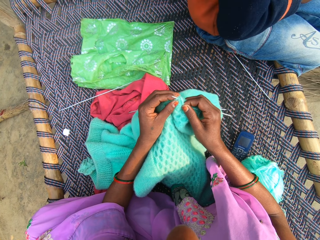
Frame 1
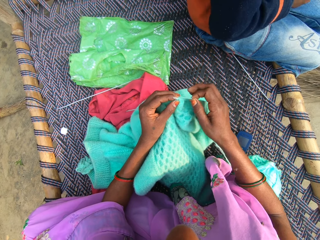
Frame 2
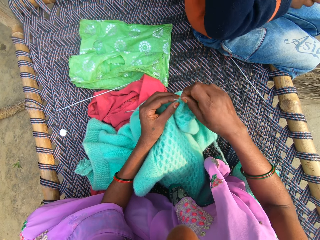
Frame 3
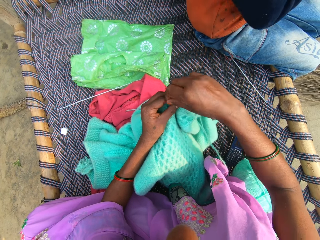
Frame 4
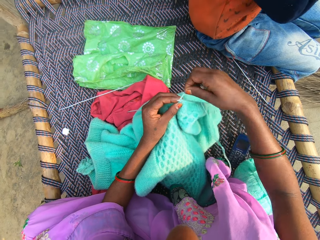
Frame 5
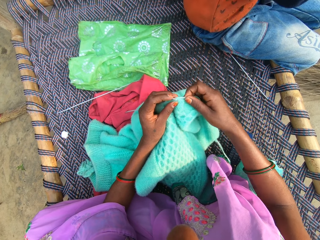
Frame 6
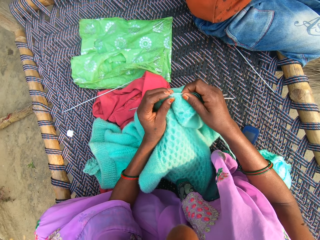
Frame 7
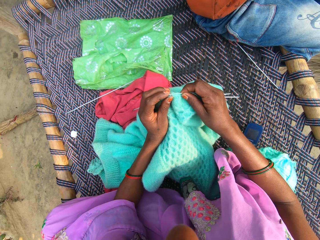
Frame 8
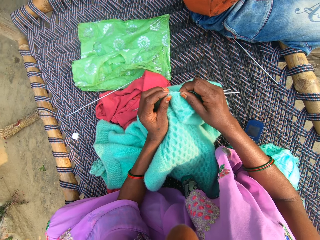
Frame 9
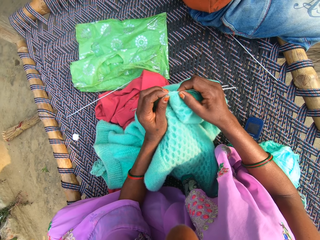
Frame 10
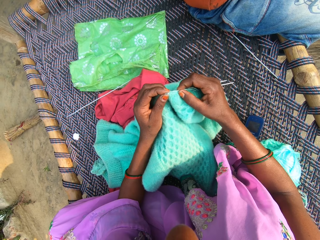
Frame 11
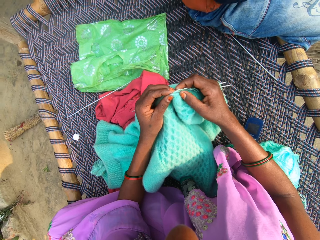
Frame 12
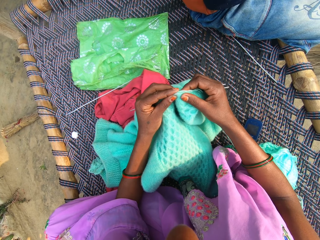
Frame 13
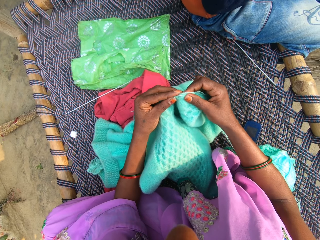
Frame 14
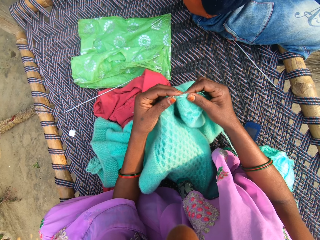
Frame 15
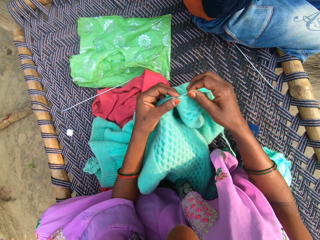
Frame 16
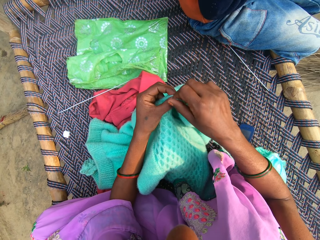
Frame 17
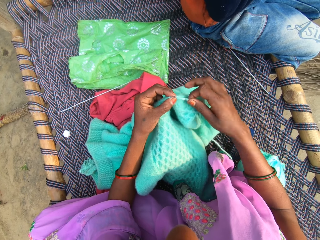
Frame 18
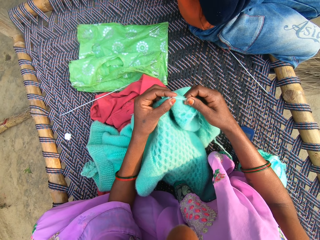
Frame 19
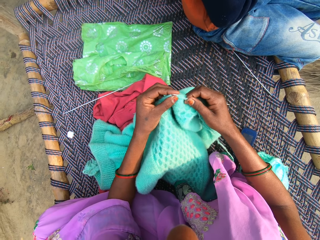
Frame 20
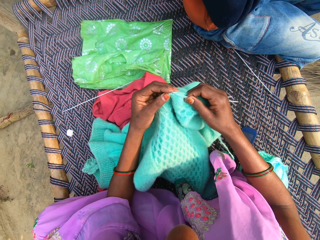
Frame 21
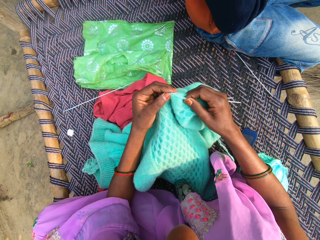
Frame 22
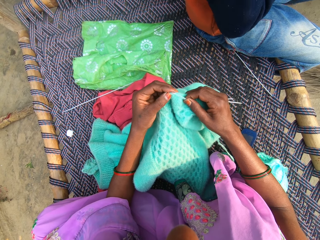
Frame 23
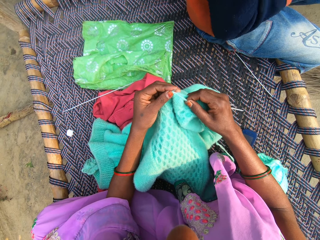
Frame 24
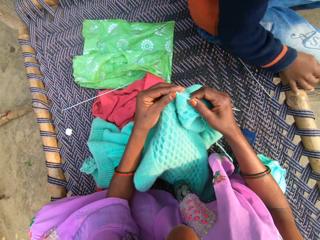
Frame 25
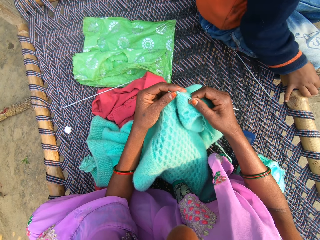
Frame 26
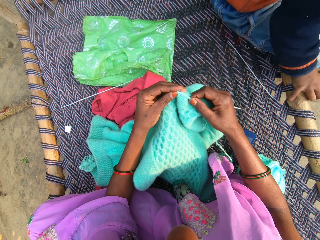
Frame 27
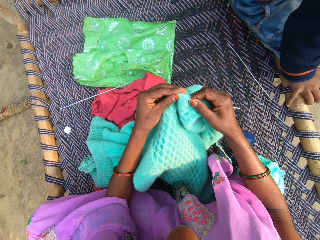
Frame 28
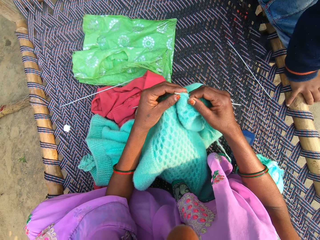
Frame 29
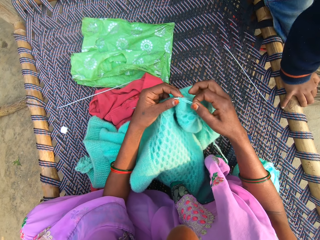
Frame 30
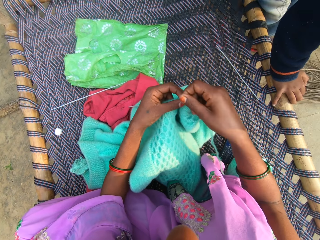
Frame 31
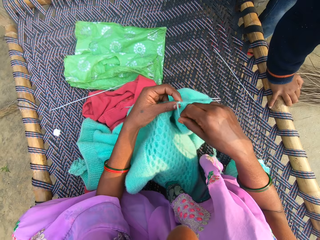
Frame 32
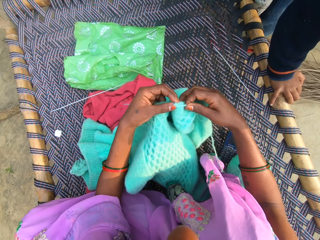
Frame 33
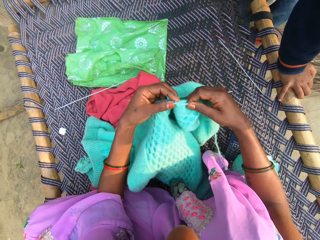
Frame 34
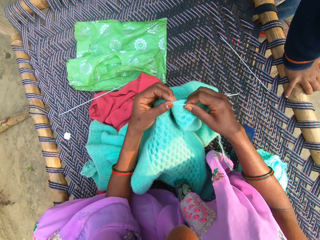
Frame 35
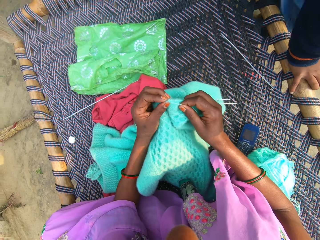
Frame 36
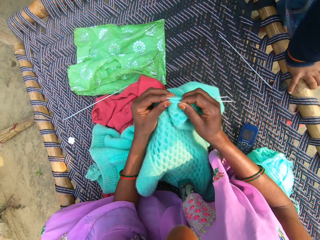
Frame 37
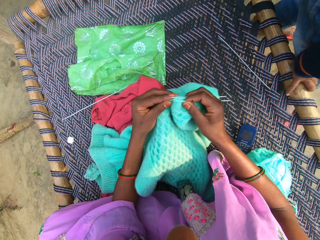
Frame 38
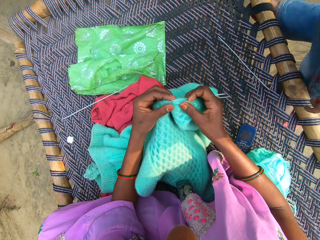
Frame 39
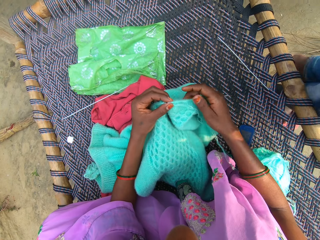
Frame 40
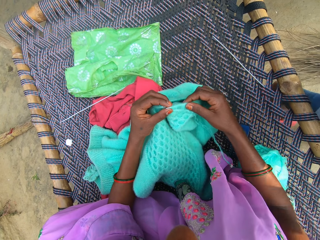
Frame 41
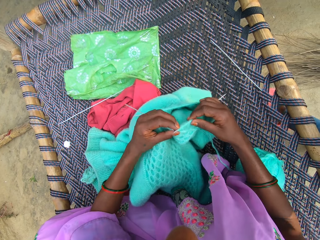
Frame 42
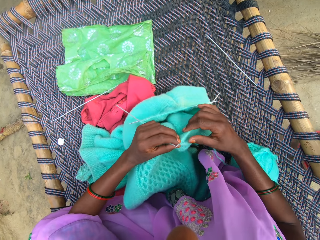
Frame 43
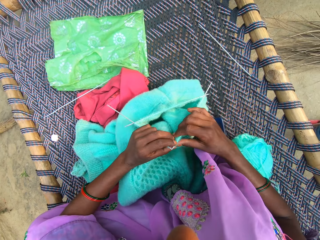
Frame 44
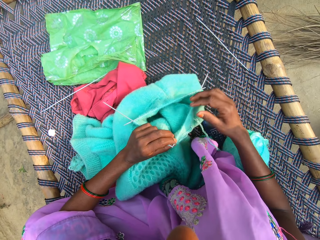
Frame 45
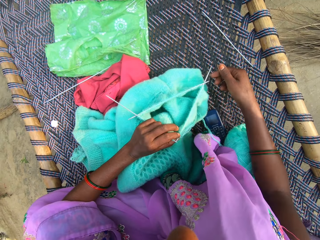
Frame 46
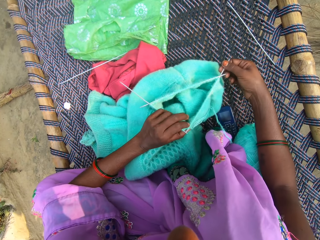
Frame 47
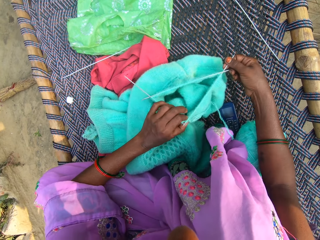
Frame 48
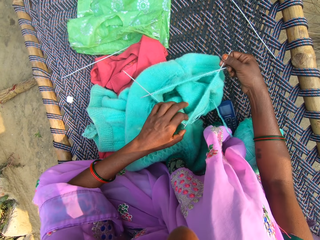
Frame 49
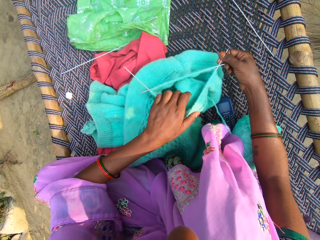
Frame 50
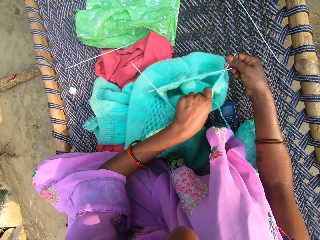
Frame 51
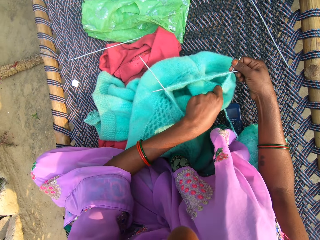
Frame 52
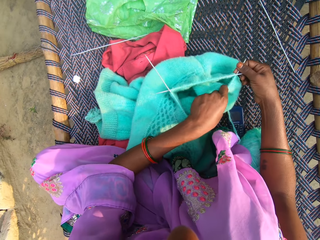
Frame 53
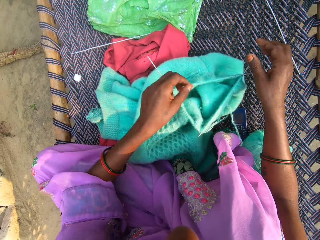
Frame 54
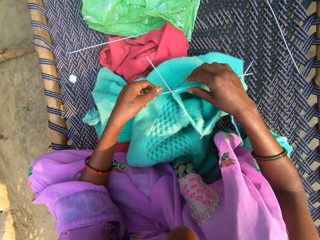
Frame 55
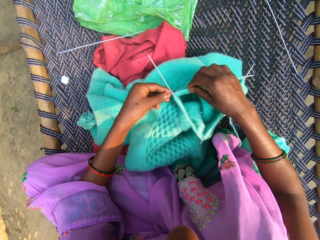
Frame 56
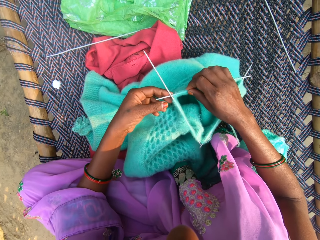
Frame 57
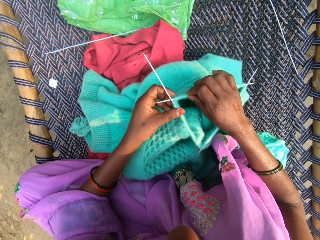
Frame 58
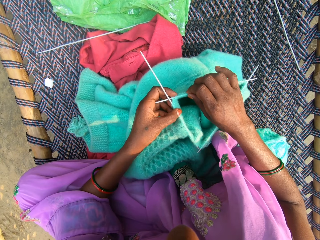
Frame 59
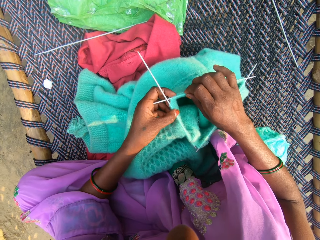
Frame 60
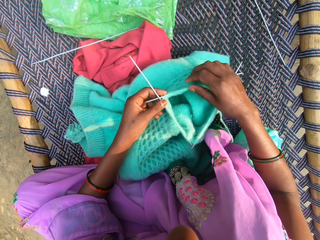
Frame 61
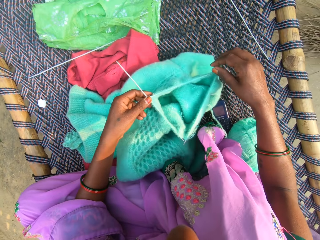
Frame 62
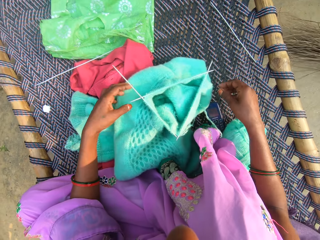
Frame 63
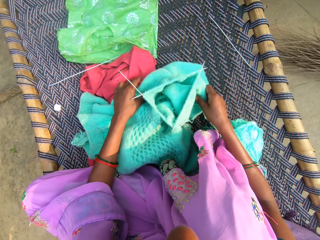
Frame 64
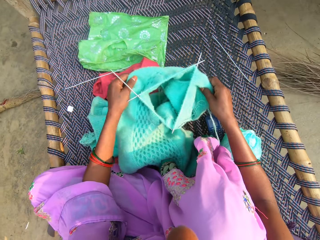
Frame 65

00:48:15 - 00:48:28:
The camera wearer rolls the knitting on the double-pointed needle. They hold a fabric. They roll the knitting on the double-pointed needle. They hook the knitting thread with the double-pointed needle. They roll the knitting on the double-pointed needle. A man walks away. The camera wearer holds the double-pointed needle. They adjust the fabric in the double-pointed needle.

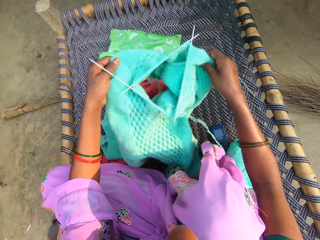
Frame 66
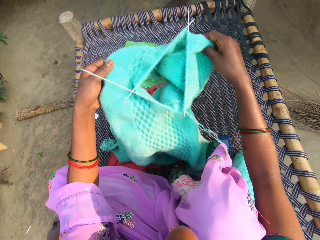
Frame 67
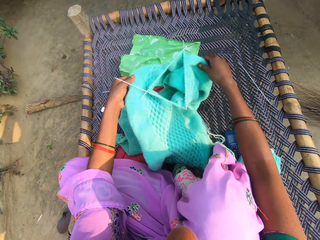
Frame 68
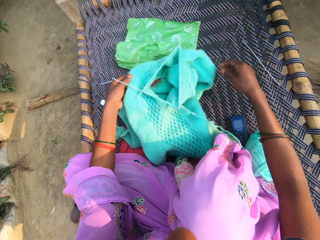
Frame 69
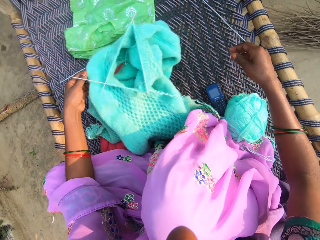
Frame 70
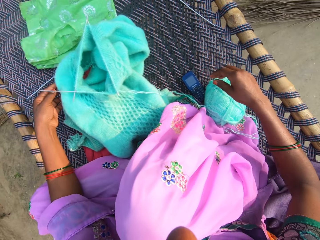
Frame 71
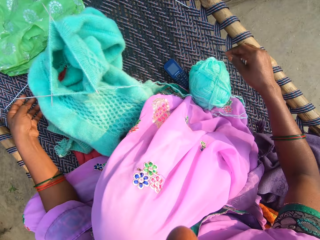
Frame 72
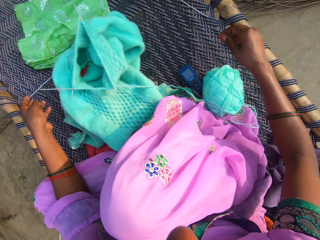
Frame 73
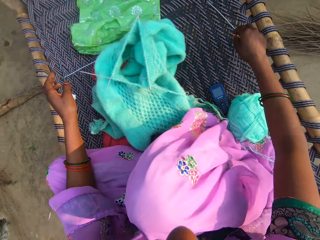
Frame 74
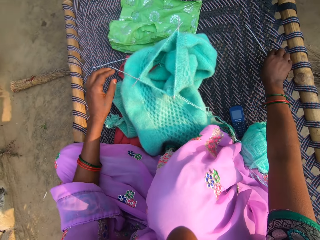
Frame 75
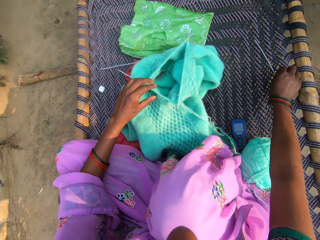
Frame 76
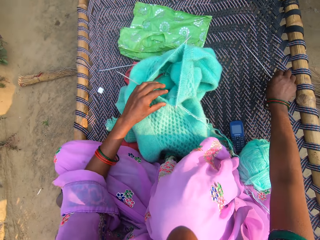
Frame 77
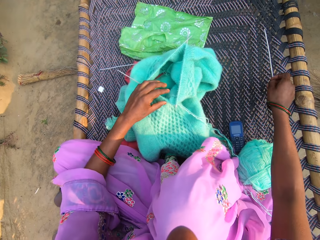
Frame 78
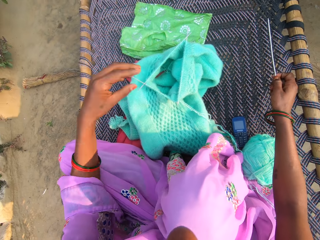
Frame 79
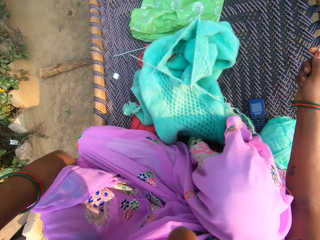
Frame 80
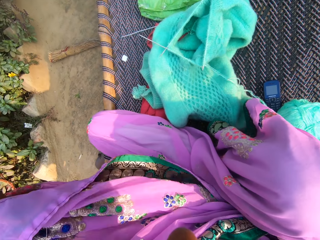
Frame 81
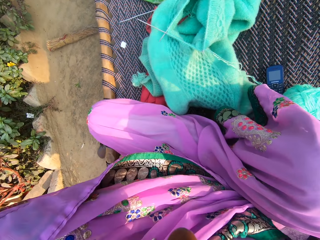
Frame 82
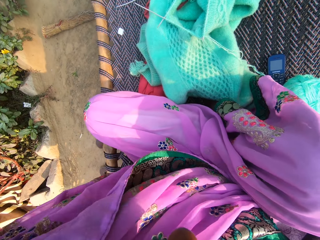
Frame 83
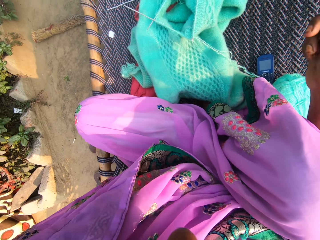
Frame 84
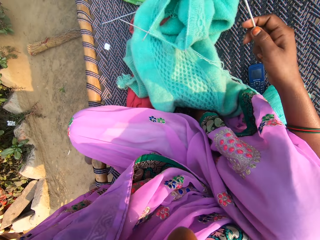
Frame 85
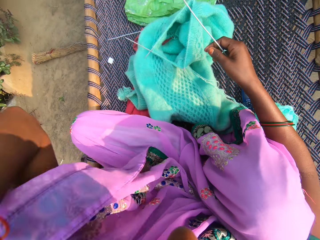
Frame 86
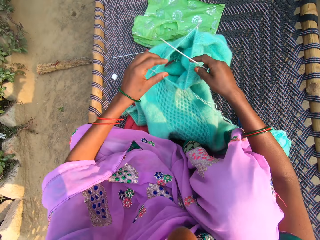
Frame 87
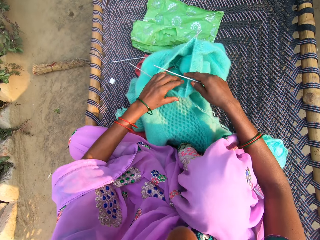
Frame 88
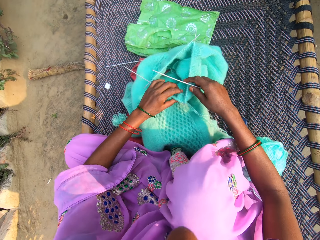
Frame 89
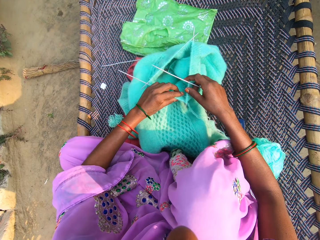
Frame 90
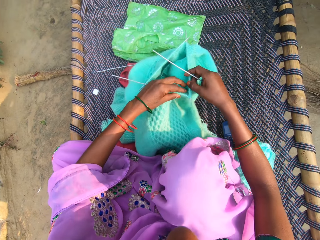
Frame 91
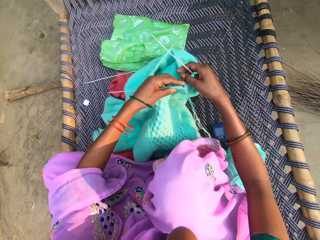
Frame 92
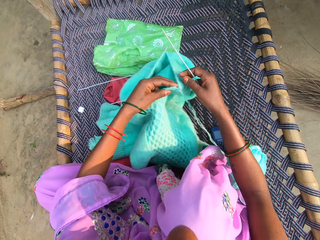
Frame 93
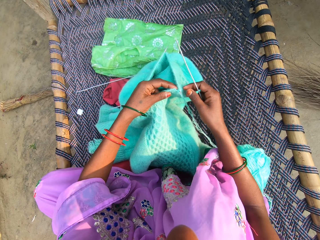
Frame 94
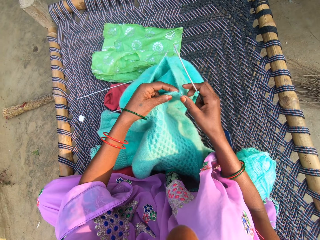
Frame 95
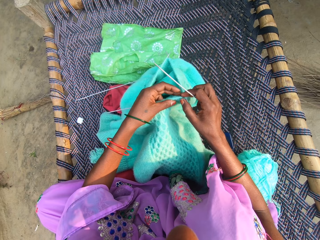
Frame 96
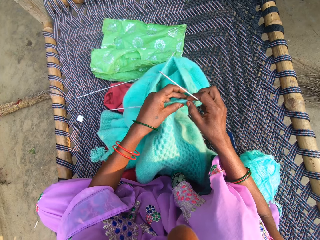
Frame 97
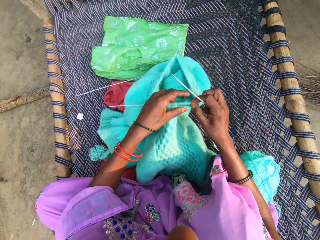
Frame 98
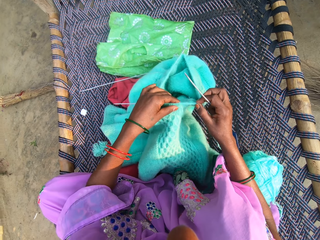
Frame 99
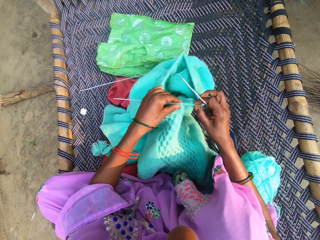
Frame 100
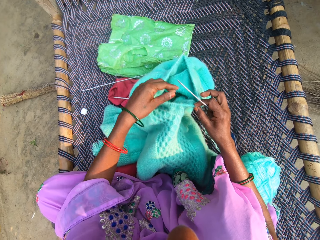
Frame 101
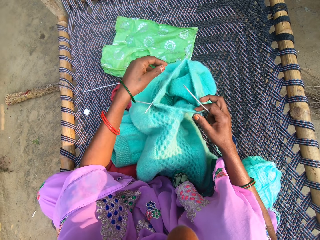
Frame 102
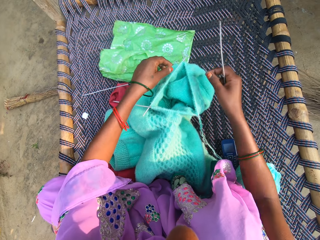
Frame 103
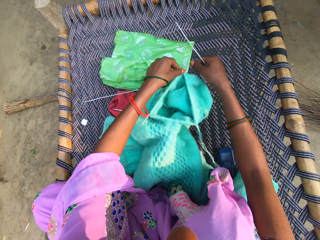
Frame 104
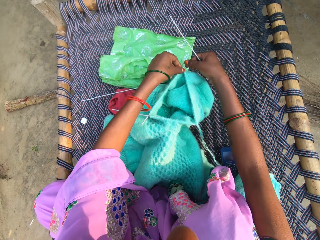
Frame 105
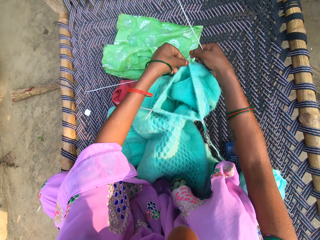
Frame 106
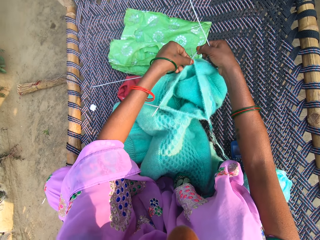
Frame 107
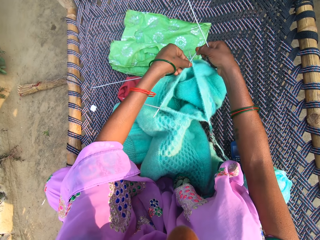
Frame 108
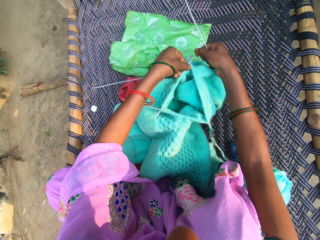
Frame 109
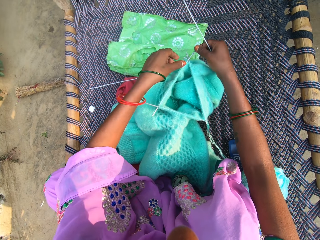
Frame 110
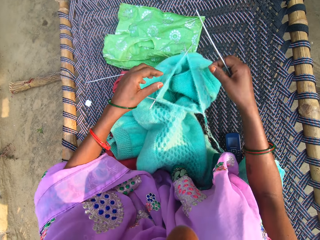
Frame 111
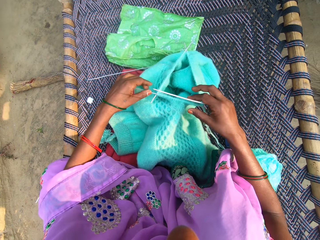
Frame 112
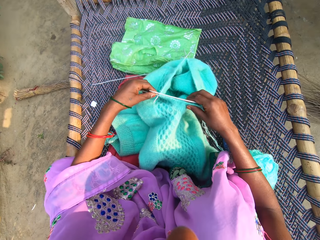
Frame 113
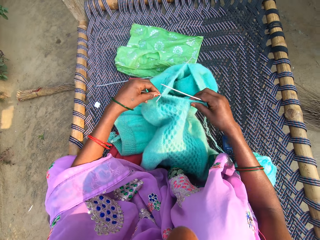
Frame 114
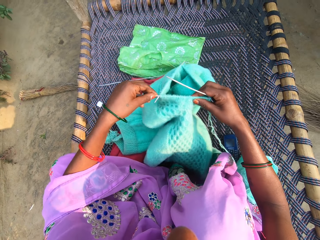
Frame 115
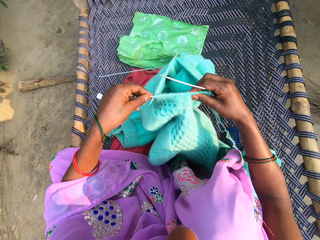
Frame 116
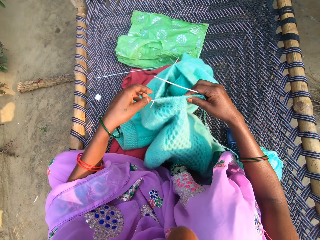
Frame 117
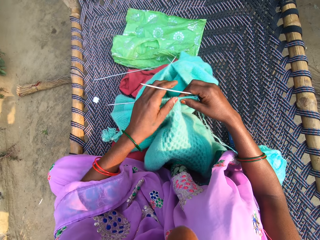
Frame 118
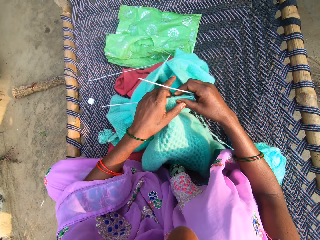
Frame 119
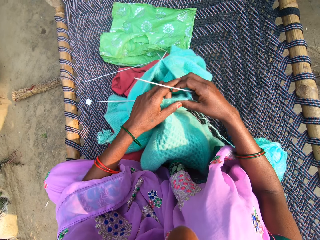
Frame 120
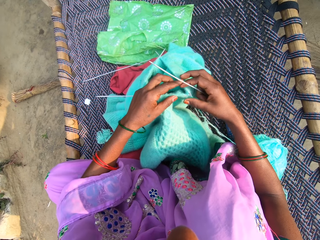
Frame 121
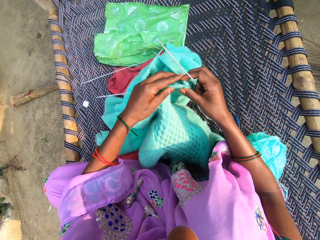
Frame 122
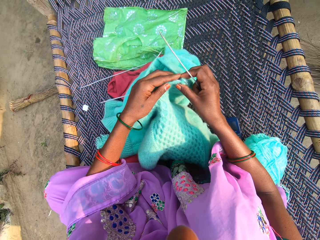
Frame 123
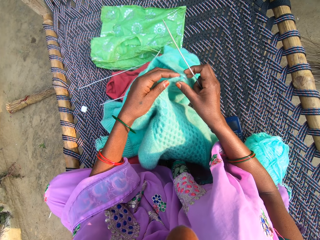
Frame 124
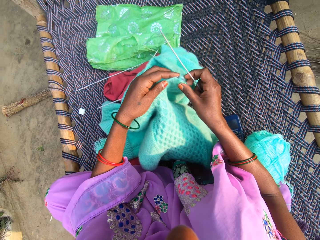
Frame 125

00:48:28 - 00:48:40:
The camera wearer holds a fabric. They take a double-pointed needle from the weaved bed. They adjust their camera. They hold the double-pointed needle. They knit the fabric with the needle and yarn. They hold the fabric. They adjust the fabric in the double-pointed needle. They hold the double-pointed needle.
